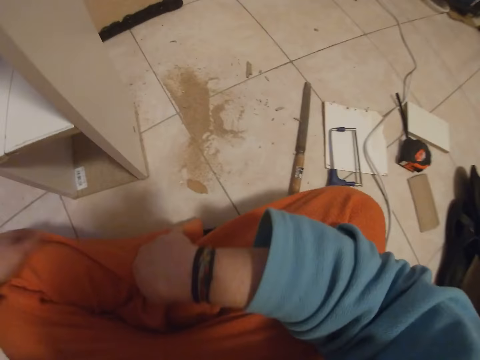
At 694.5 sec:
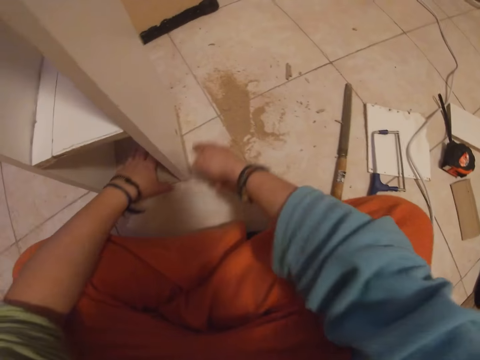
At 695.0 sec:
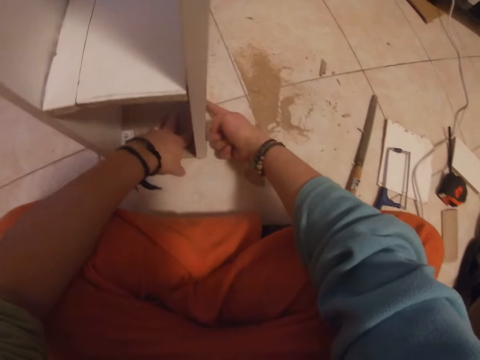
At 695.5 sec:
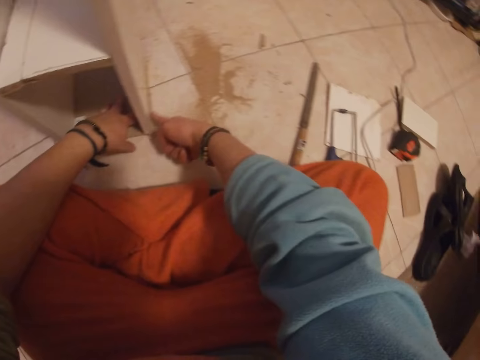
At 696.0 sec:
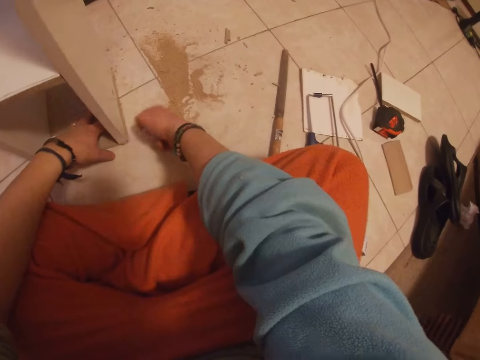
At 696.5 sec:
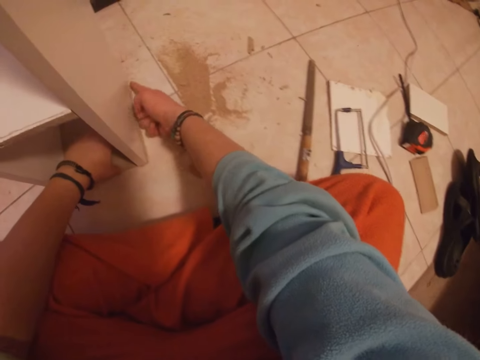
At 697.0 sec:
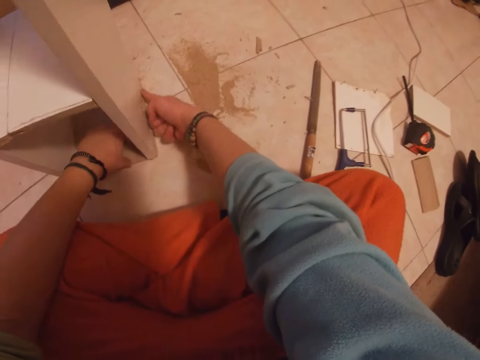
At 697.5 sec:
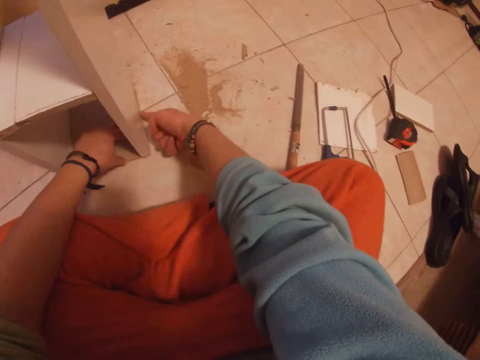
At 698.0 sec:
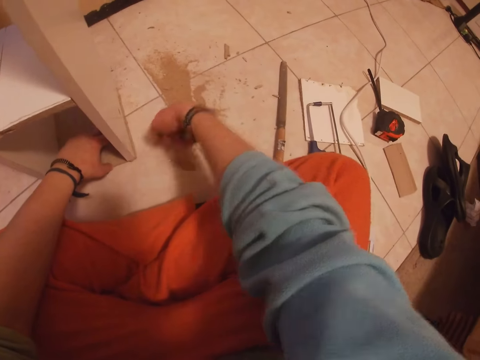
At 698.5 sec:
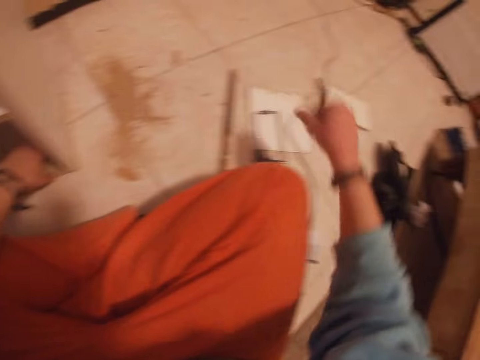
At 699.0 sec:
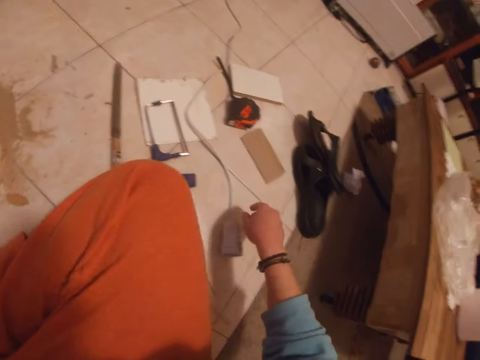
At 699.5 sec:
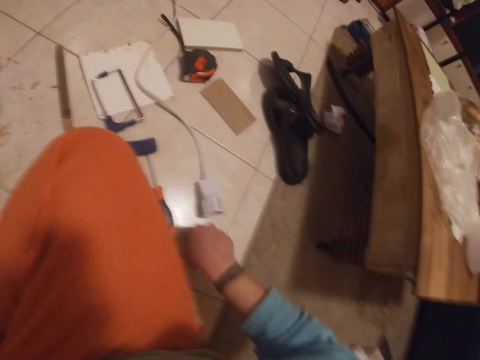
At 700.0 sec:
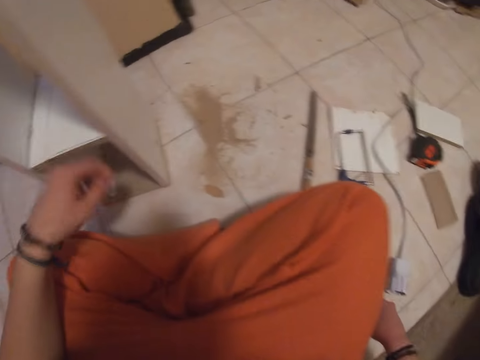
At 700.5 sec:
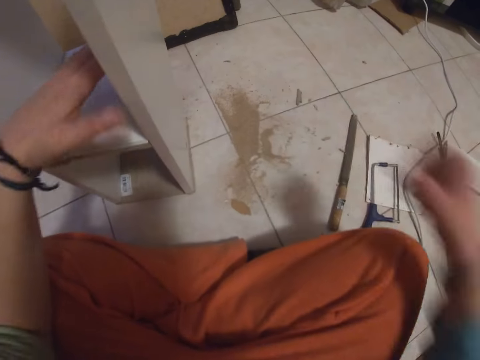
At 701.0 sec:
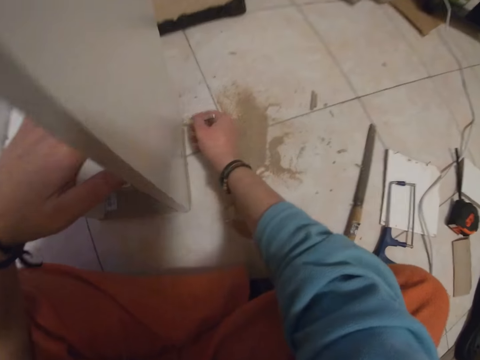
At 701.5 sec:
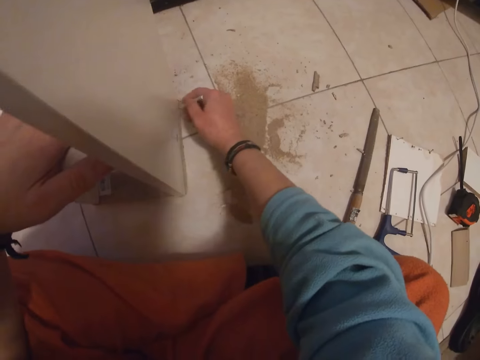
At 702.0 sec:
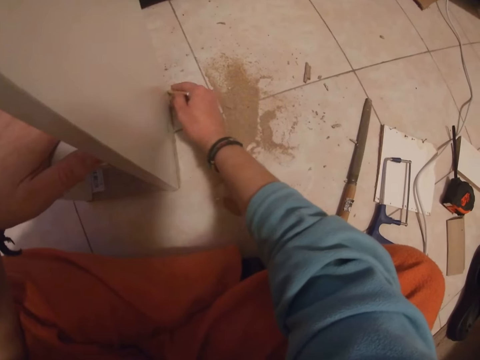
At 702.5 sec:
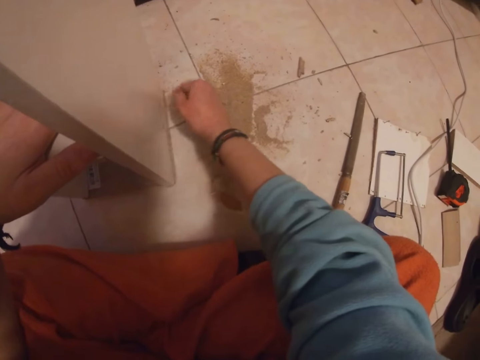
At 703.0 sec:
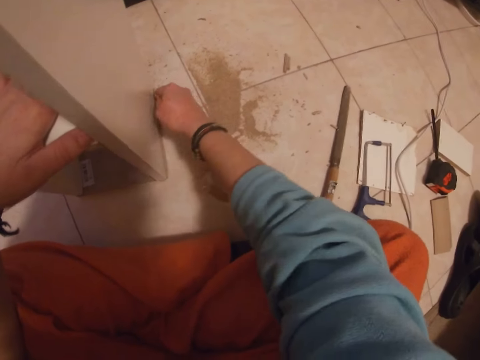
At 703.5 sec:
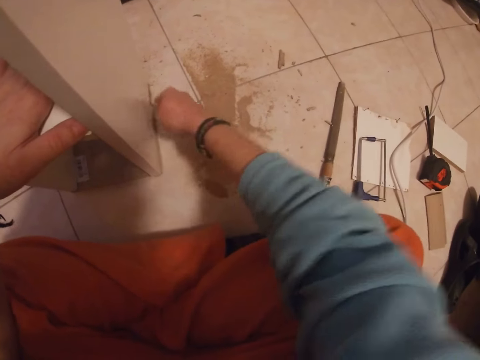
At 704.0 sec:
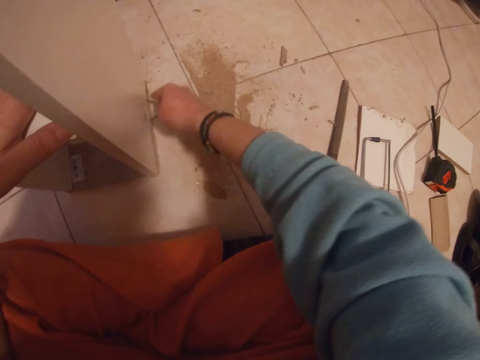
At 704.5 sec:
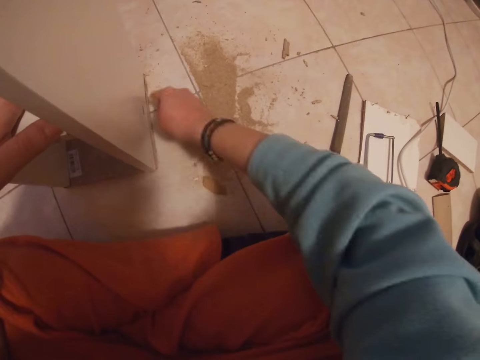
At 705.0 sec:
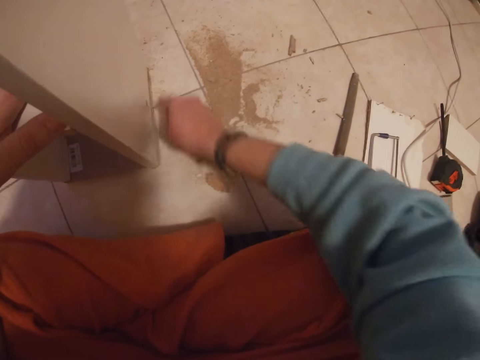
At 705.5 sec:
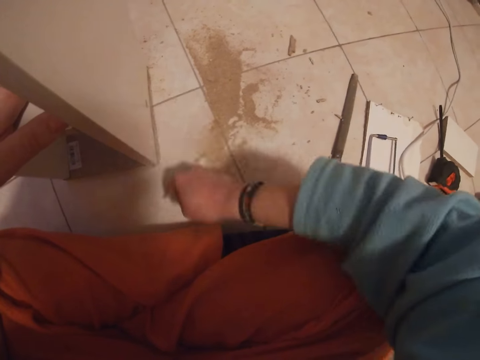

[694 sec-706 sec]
The camera wearer looks around the room. He holds the wood and shelf. He rubs the wood with the finger. He picks up a pencil with his right hand. He places his left hand on the rack. He picks up a nail. He draws on the rack with the pencil in his right hand. He rubs the wood with the nail.

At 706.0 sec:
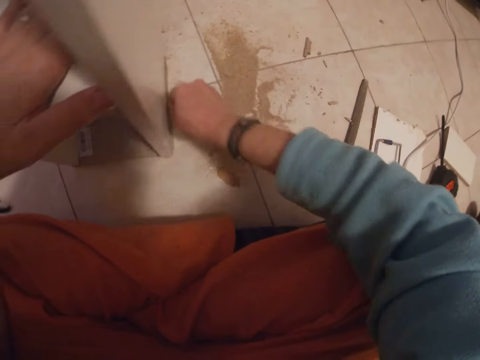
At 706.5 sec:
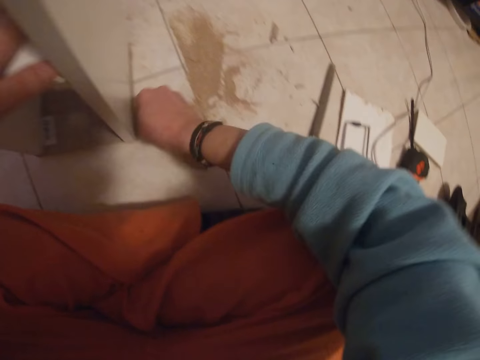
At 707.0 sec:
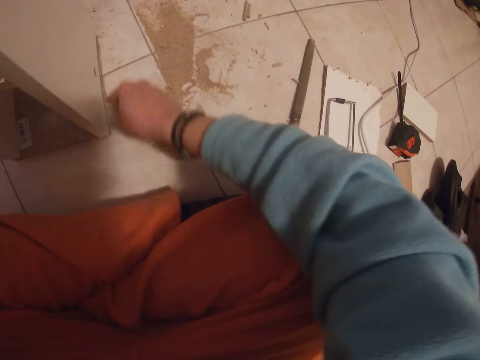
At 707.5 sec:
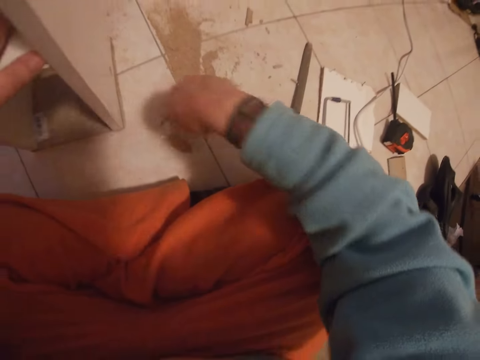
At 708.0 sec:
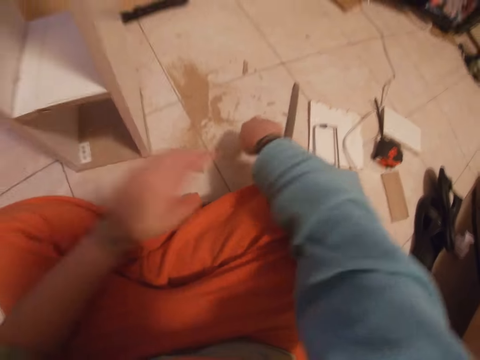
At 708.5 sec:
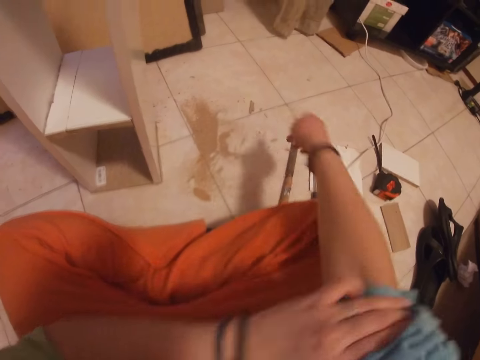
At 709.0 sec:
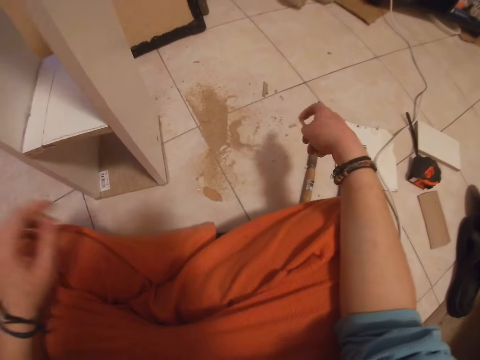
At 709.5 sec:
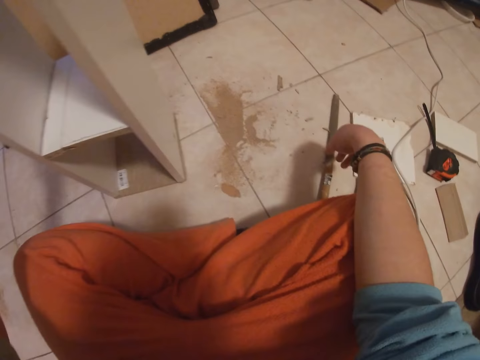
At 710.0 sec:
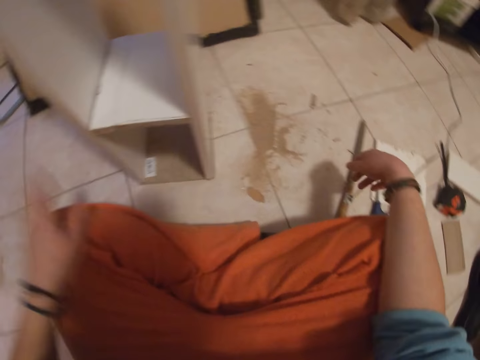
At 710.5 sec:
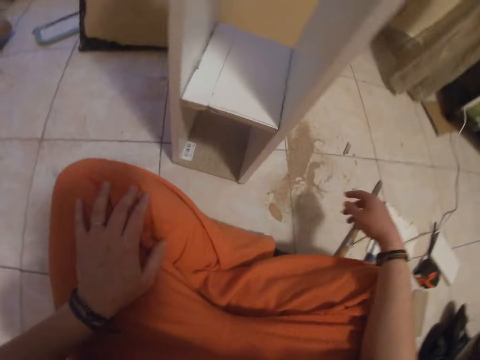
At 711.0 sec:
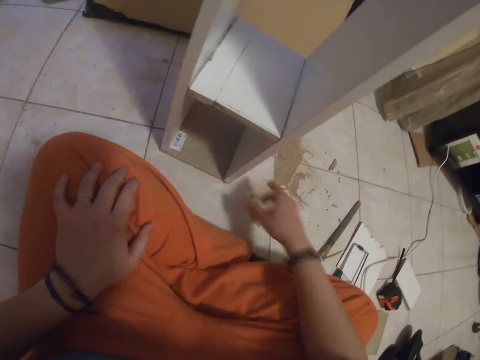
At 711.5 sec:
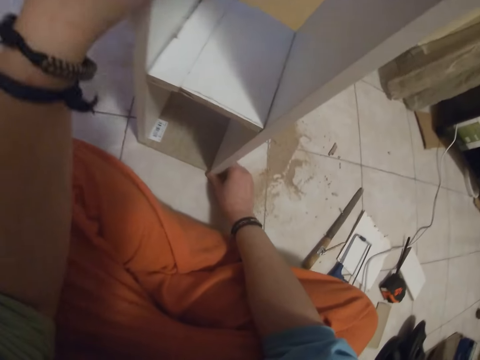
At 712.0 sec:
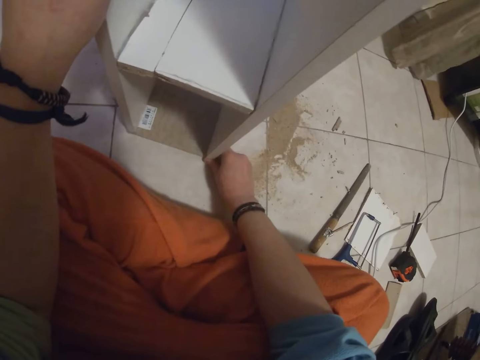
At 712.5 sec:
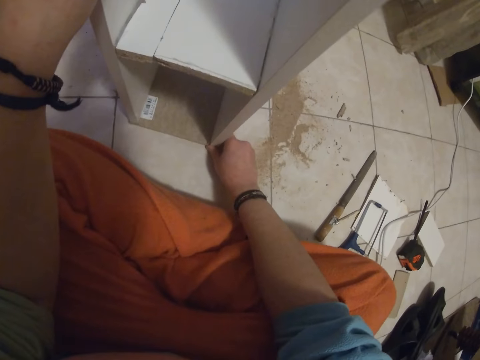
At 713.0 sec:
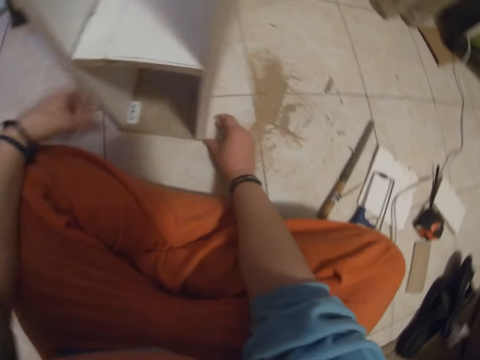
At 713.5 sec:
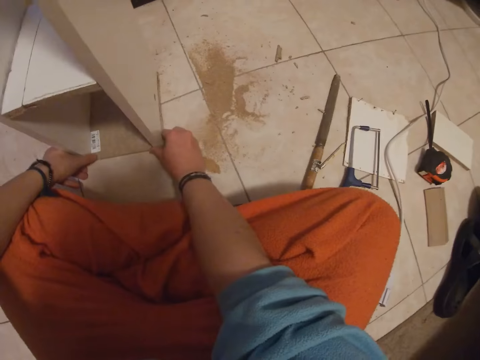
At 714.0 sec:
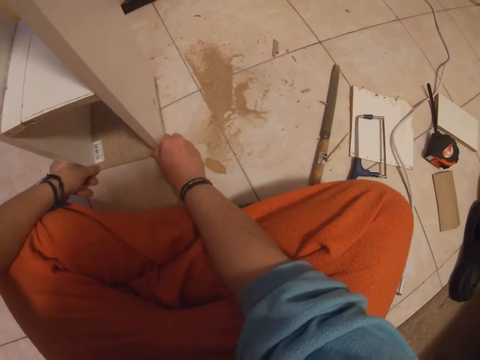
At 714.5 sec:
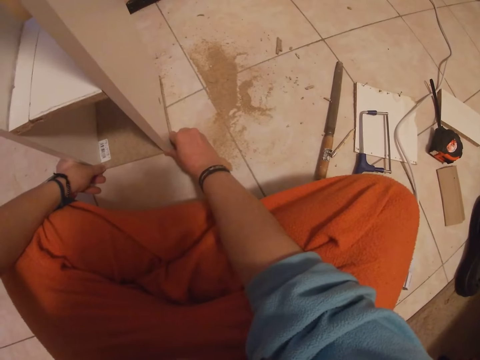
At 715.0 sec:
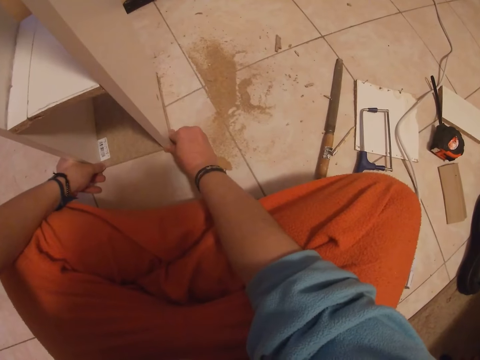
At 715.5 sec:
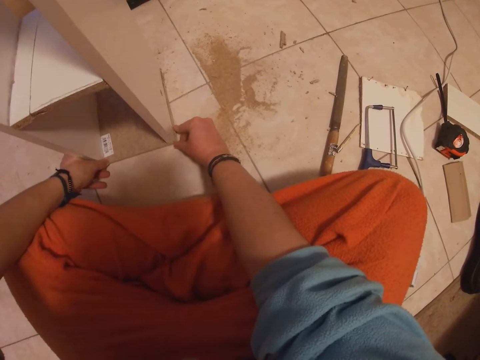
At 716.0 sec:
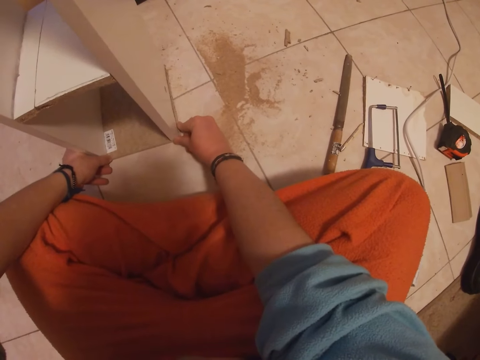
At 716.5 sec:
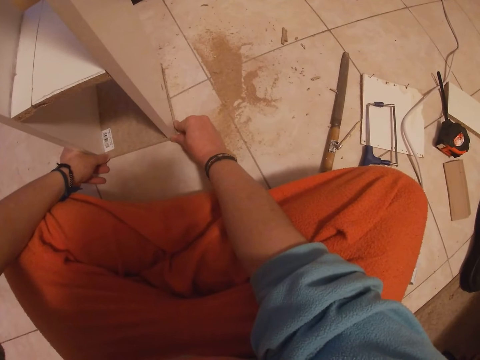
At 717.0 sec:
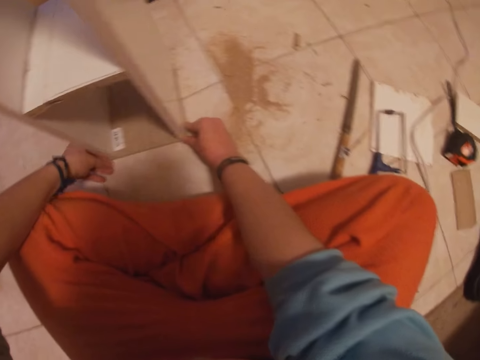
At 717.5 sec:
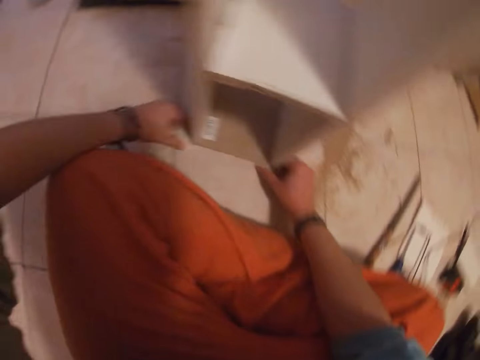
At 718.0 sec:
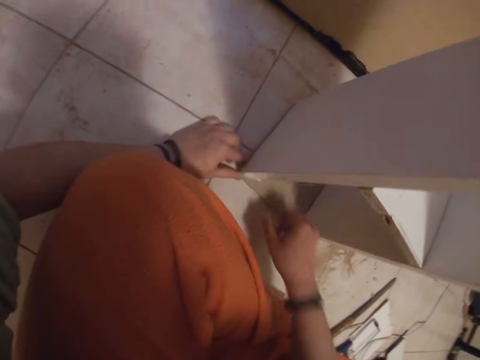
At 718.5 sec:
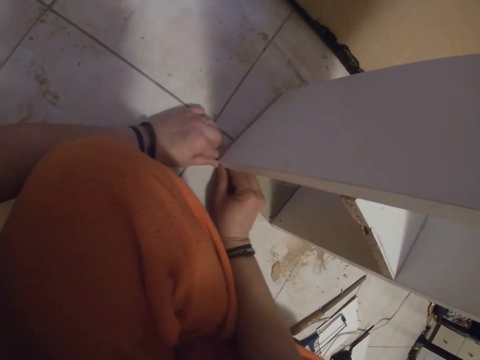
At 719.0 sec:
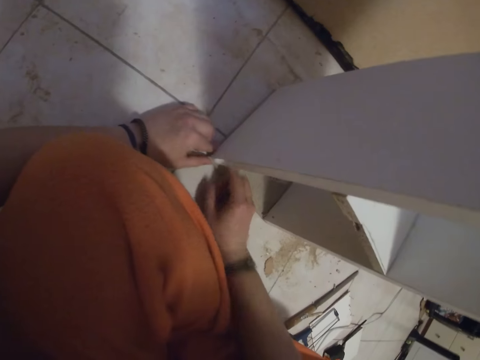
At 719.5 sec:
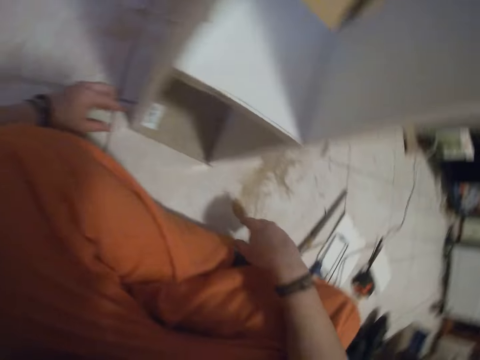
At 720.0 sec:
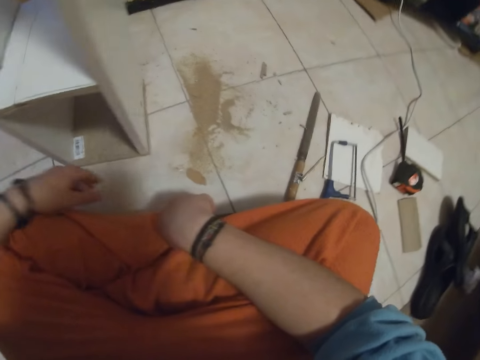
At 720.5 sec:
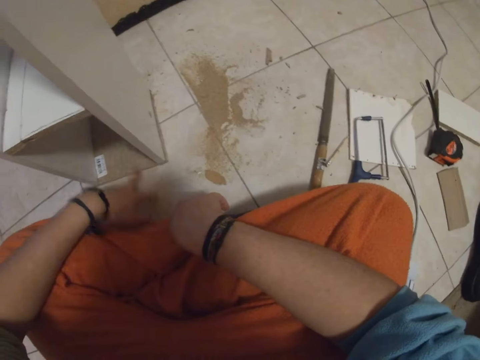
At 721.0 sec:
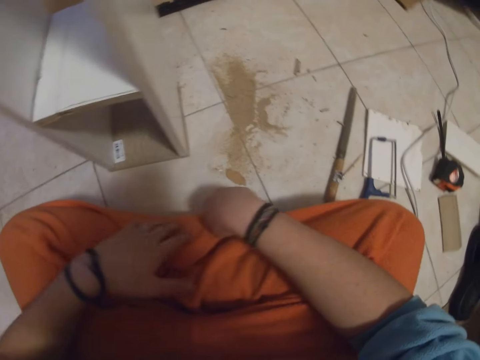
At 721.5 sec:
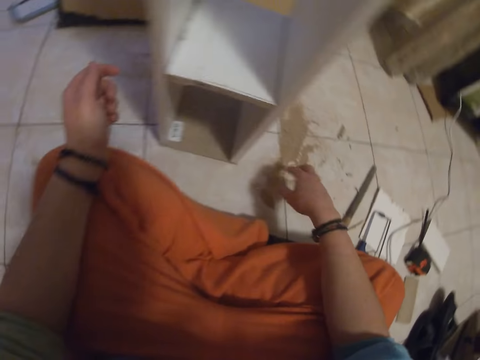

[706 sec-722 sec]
The camera wearer adjusts his sleeve with his left hand. He rubs his hands. He places the pencil on the ground with his right hand. He adjusts the rack on the piece of wood with his hands. He holds the shelf. He holds the wood. He looks around the room.
